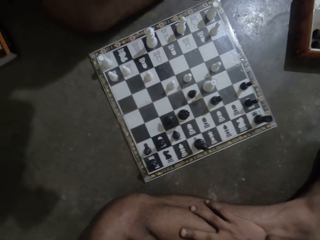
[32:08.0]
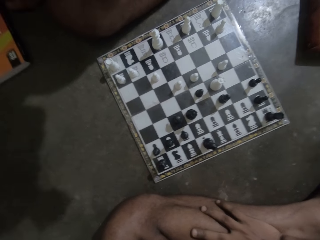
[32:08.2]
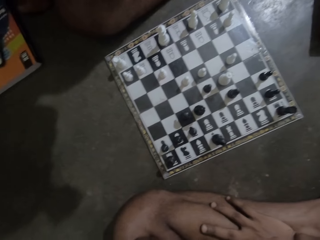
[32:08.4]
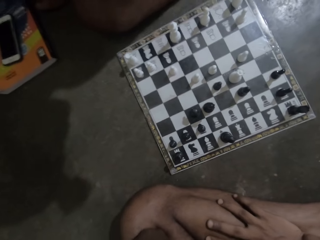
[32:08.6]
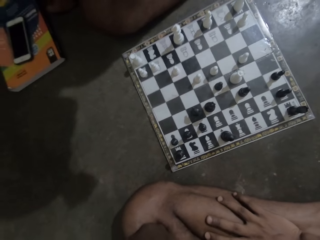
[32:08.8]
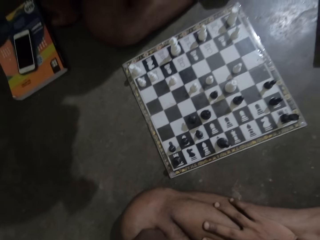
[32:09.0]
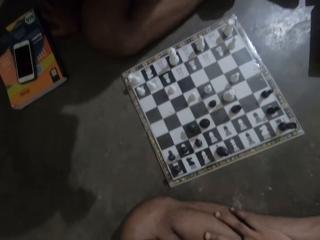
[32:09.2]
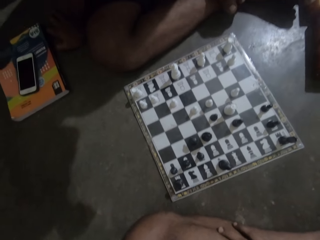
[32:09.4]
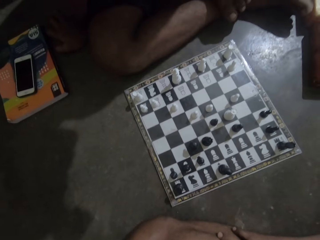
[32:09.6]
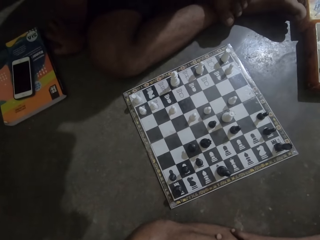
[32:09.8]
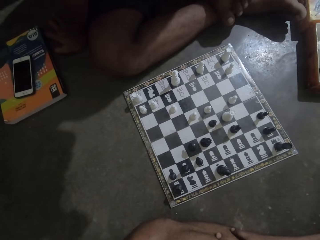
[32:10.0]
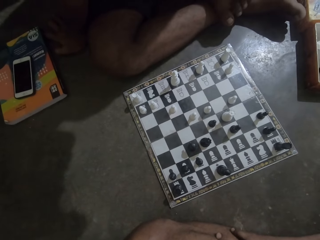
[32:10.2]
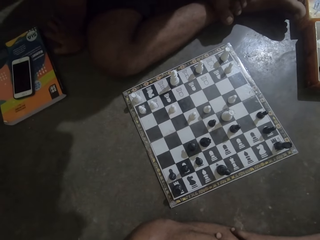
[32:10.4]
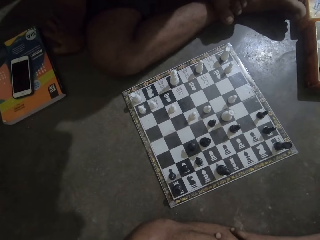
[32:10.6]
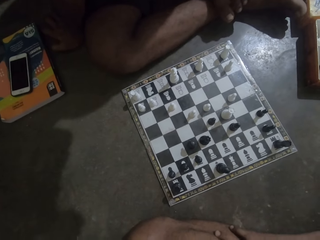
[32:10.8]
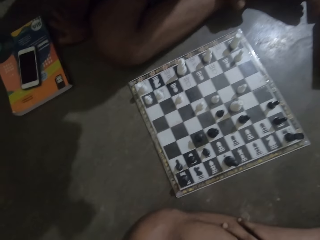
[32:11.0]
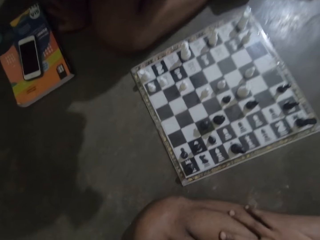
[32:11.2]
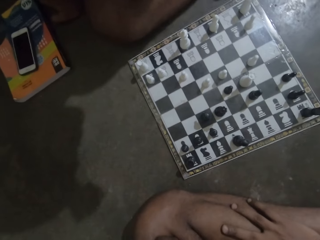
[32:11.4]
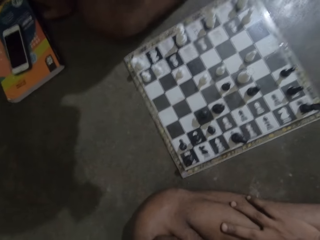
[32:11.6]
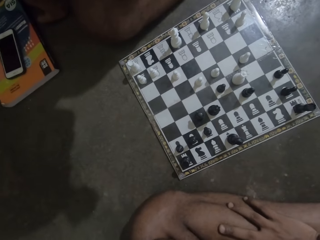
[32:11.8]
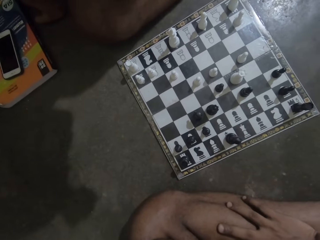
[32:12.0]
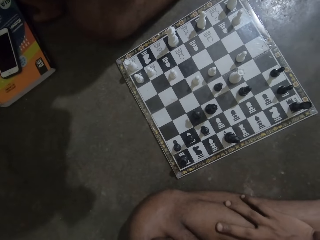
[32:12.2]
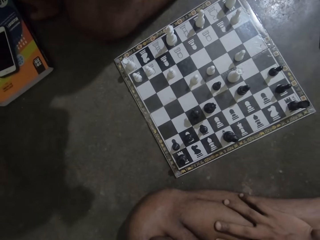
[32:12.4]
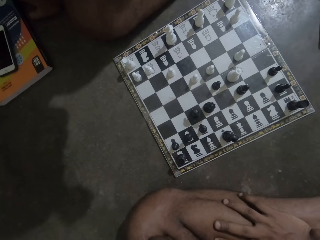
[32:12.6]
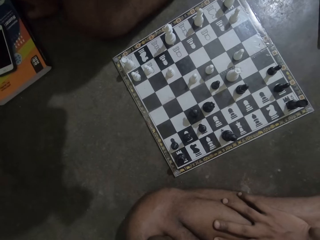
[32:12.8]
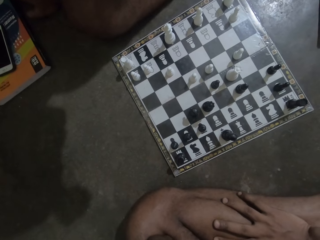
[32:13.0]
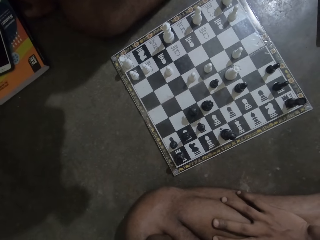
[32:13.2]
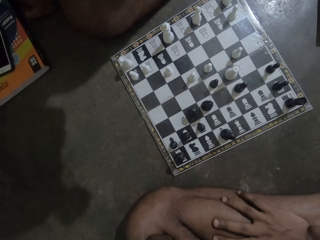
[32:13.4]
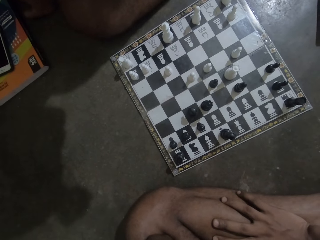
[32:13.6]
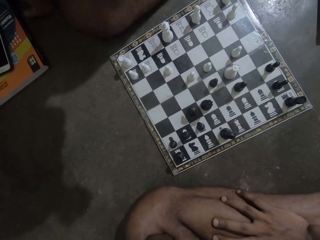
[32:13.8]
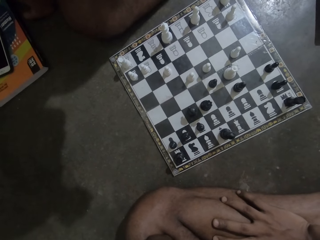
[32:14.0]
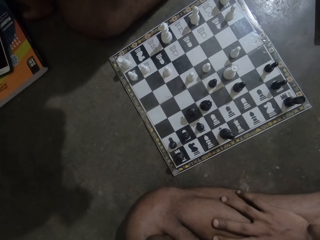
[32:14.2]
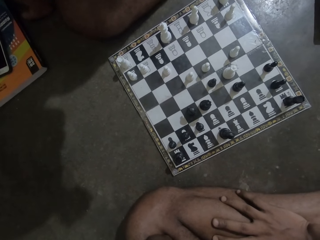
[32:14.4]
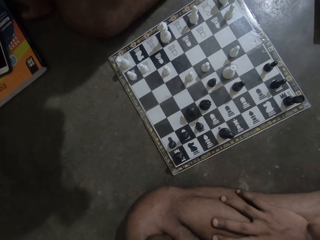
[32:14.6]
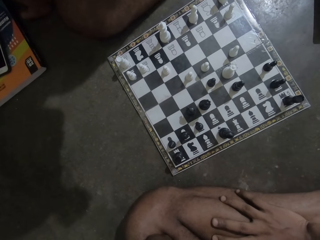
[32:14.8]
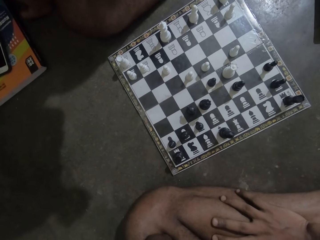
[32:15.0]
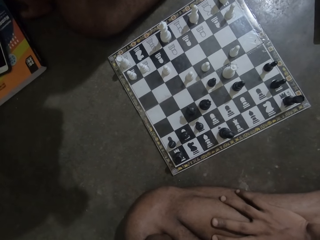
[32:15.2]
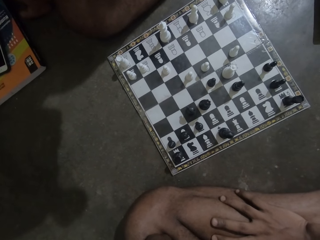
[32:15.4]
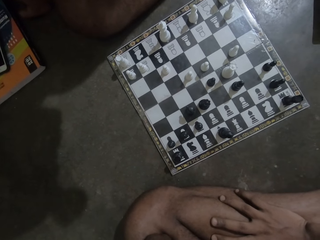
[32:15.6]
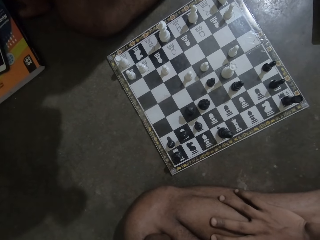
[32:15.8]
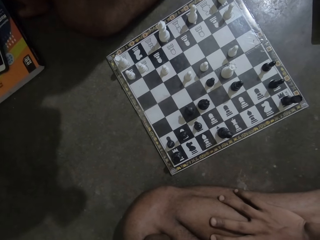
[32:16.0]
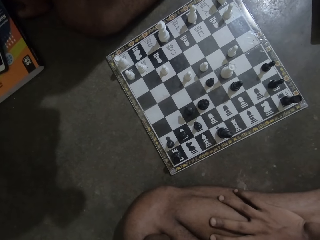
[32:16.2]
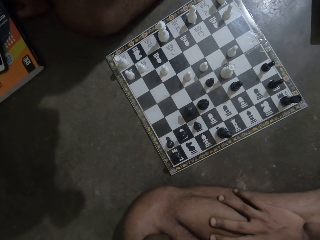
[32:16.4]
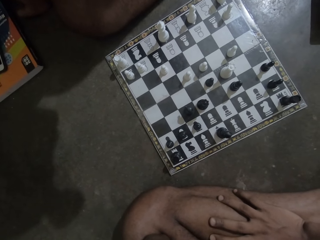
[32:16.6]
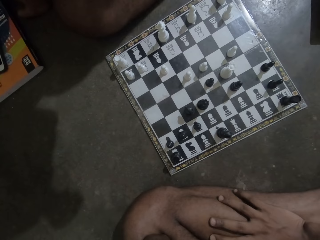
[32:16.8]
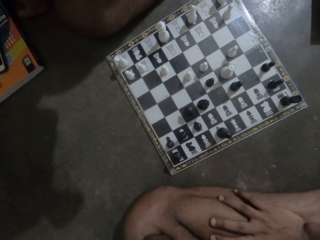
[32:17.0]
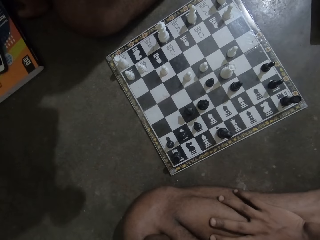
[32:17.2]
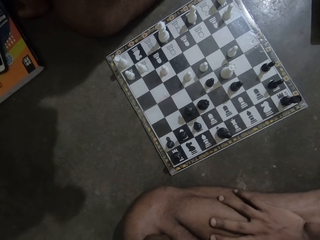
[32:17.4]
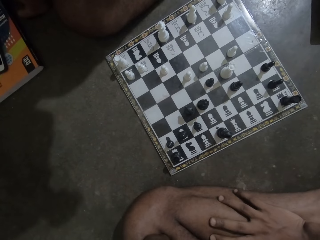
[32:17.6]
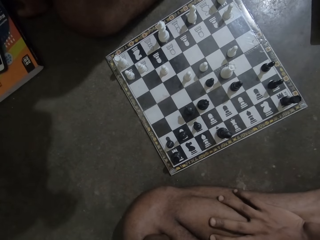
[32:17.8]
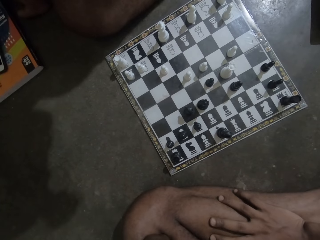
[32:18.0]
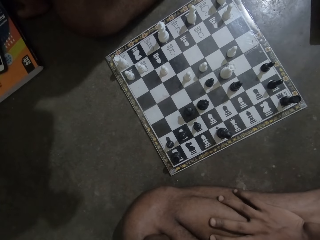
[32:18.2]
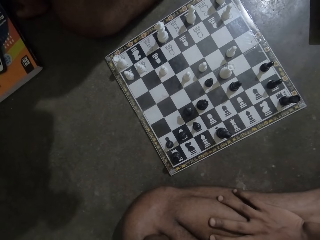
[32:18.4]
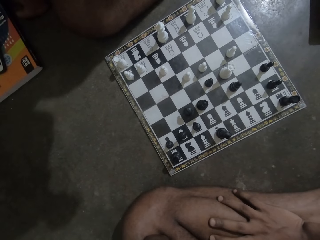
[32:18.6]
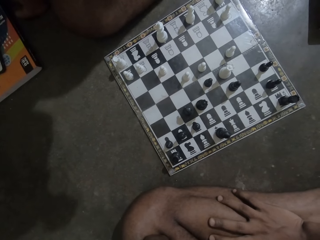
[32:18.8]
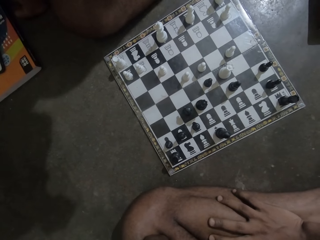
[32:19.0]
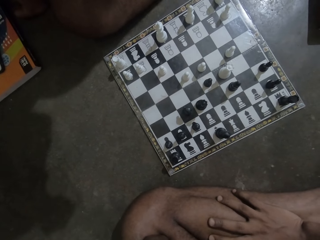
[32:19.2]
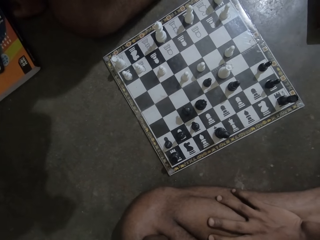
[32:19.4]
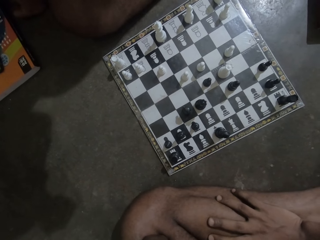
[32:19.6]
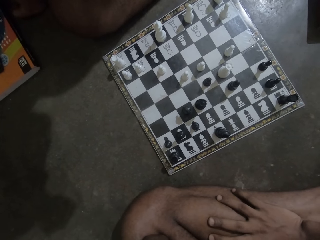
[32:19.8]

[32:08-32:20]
The camera wearer turns around the floor. They look at the chess game.

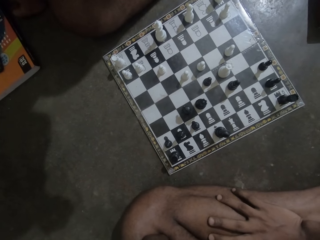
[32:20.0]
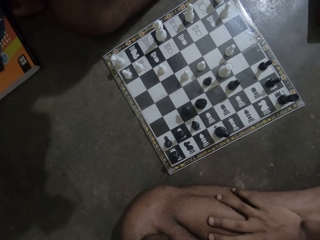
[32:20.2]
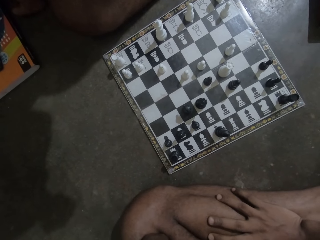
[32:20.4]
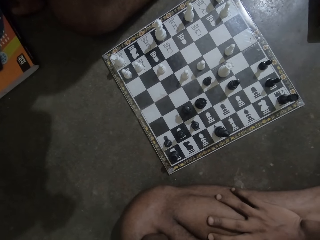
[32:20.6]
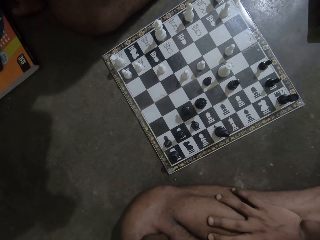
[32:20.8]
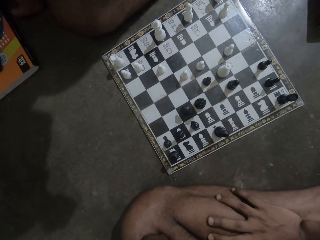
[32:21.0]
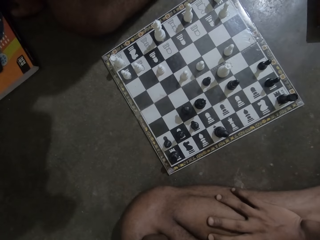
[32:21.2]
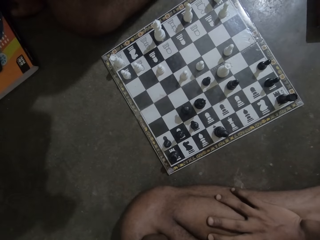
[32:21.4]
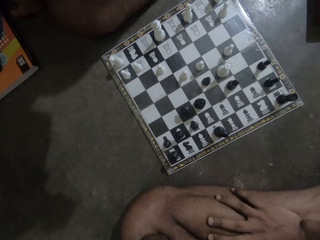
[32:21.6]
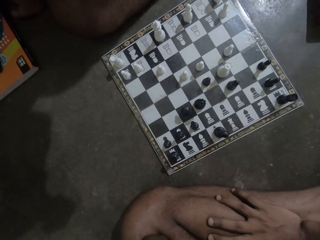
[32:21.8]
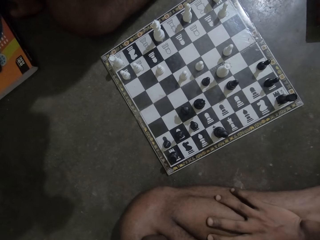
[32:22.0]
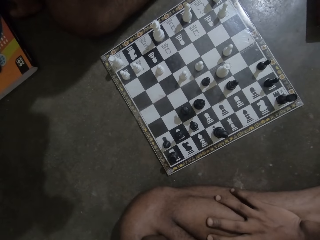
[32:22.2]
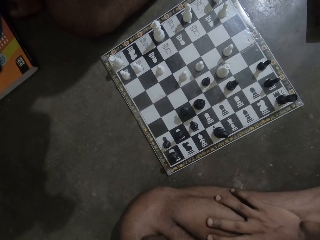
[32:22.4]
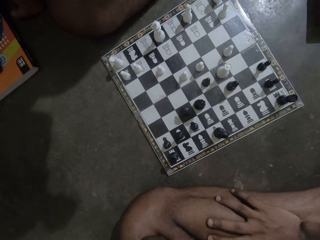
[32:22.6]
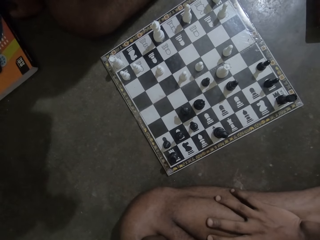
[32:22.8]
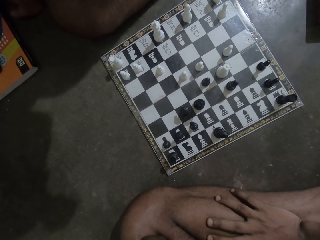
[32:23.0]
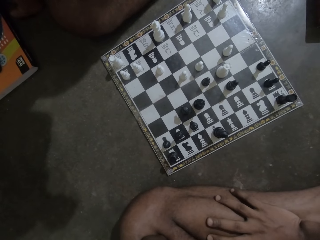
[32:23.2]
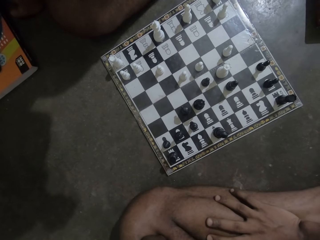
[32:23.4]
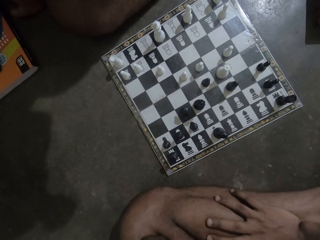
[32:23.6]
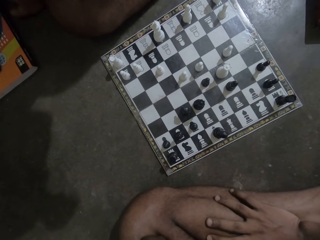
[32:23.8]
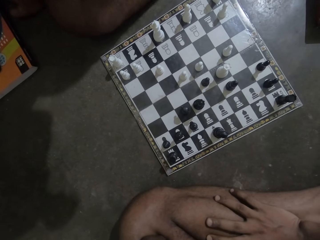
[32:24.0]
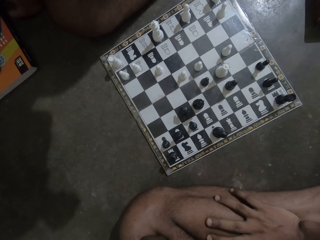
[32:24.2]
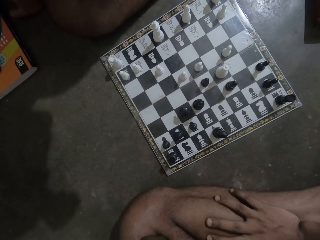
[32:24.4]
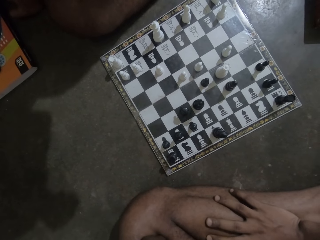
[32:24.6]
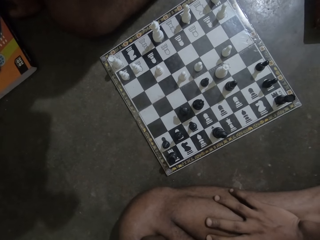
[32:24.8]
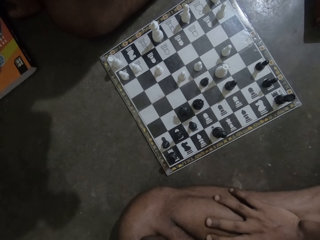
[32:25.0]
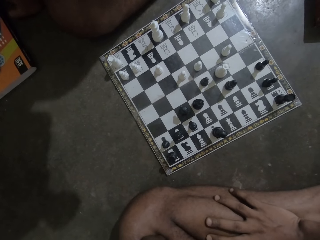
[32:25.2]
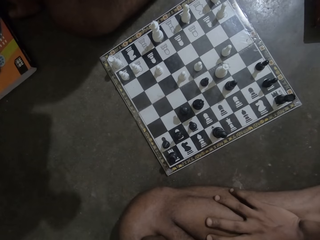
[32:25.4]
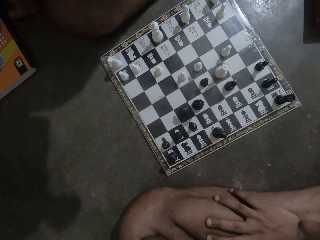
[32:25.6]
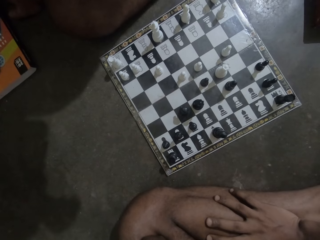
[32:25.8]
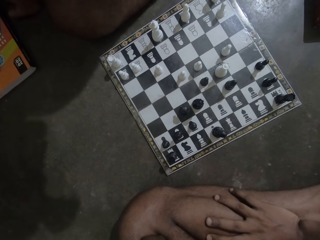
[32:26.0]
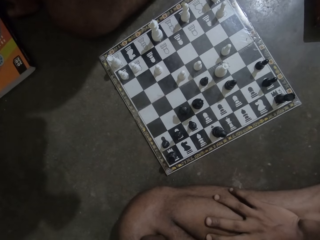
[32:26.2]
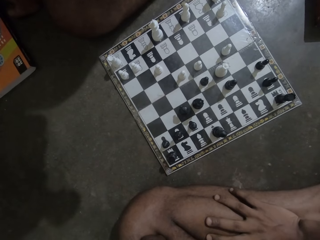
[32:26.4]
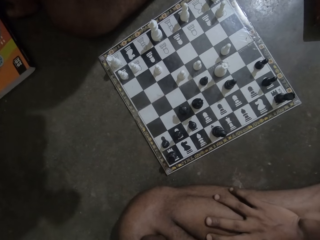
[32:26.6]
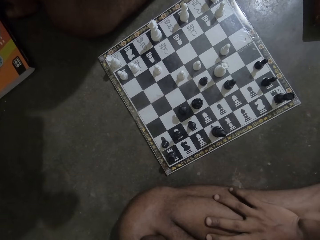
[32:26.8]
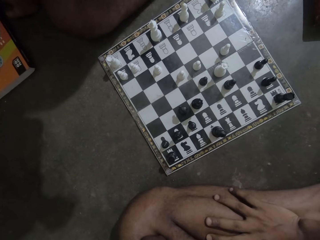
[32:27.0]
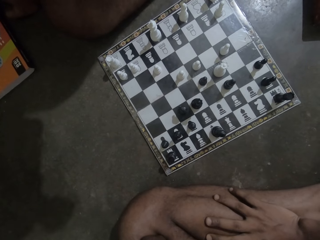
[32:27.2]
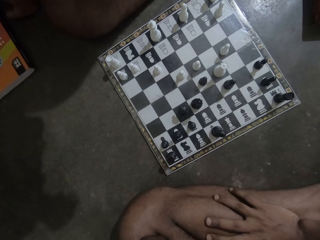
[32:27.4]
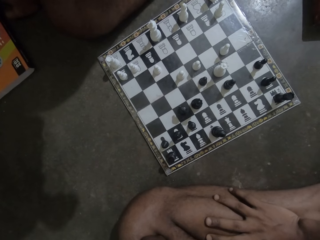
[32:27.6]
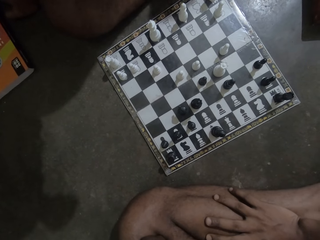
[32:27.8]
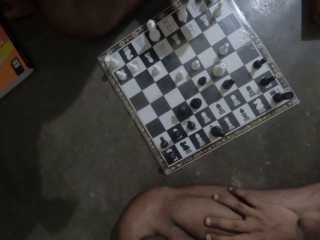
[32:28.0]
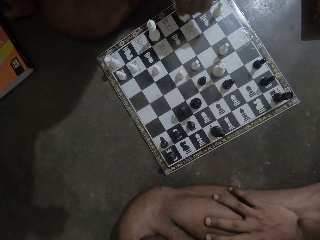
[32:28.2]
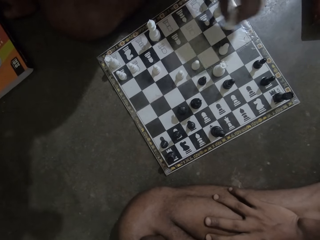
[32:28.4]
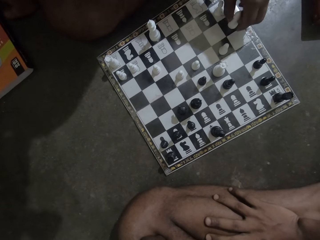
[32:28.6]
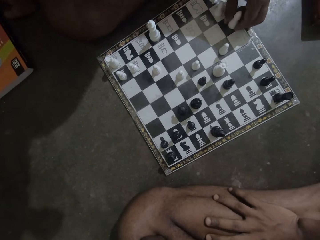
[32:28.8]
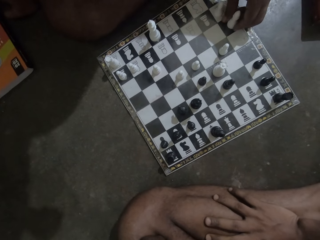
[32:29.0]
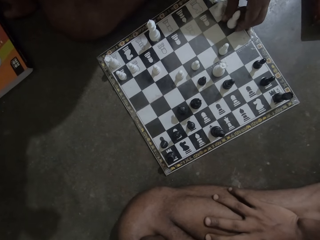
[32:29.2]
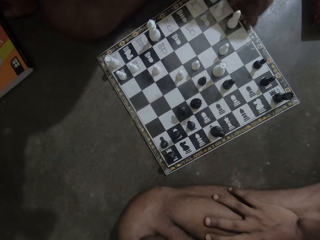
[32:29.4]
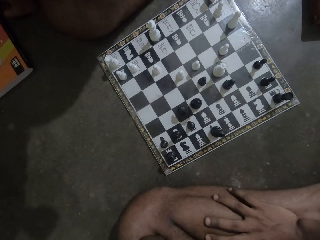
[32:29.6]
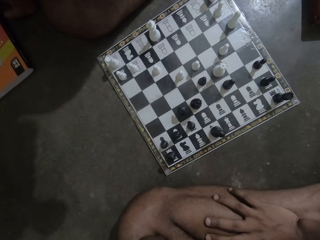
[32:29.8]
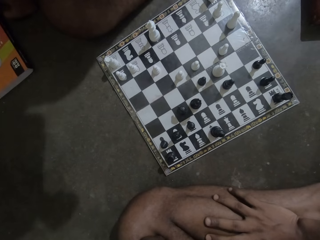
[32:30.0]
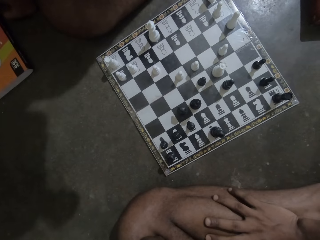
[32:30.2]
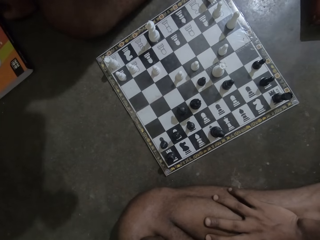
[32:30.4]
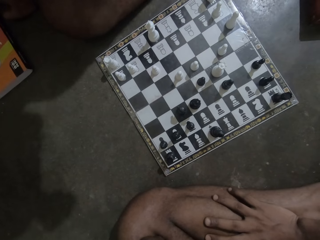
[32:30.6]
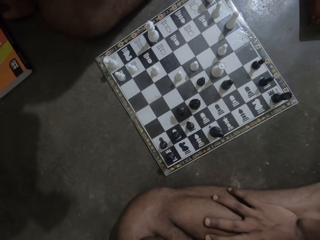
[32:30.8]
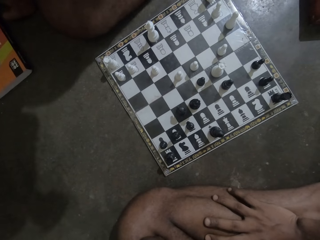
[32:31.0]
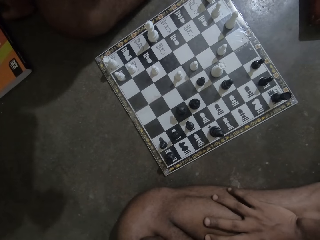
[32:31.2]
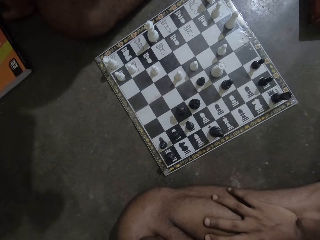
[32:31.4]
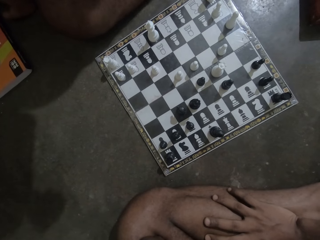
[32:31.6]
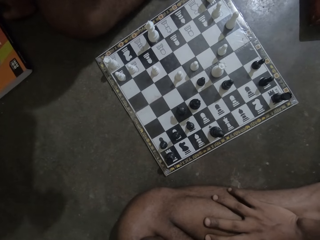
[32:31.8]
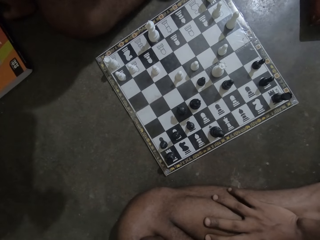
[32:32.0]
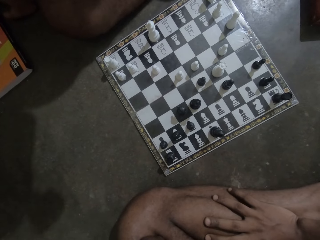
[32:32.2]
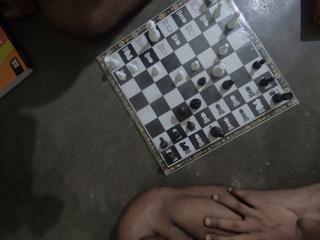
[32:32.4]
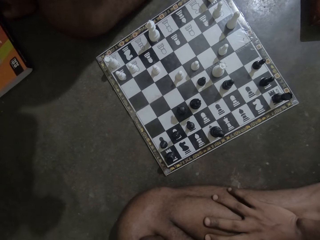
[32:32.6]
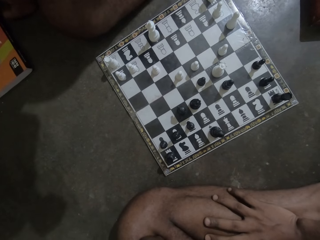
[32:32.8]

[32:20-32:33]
A man plays the chess game. The camera wearer looks at the chess game.
